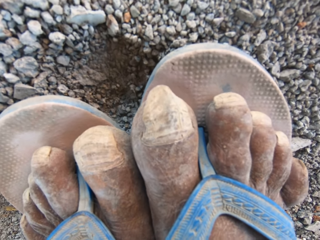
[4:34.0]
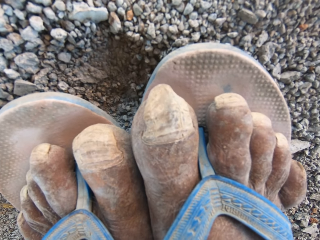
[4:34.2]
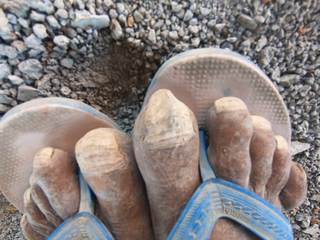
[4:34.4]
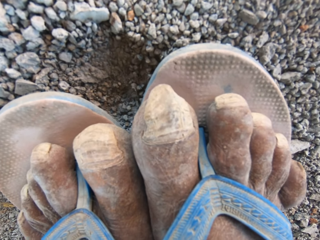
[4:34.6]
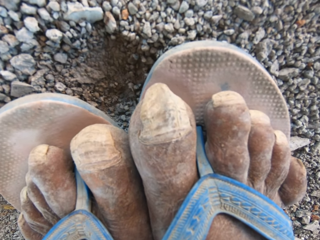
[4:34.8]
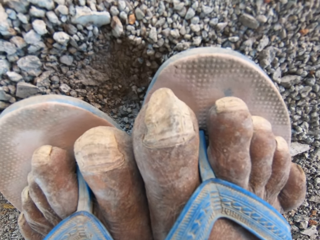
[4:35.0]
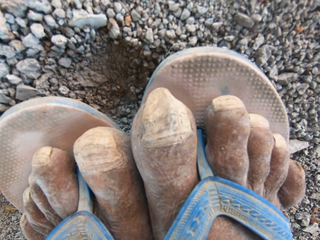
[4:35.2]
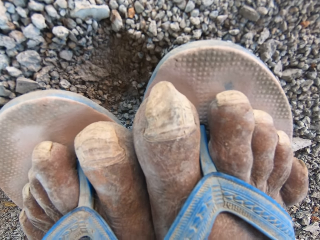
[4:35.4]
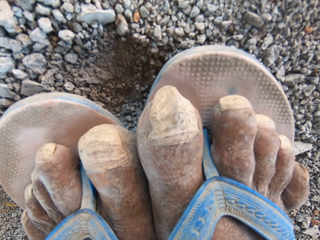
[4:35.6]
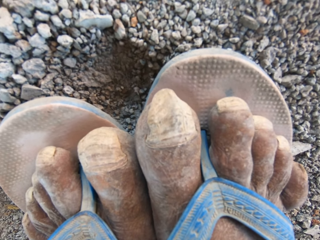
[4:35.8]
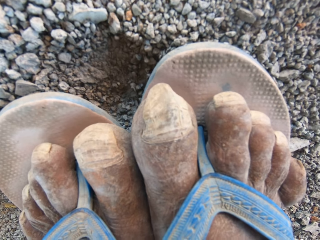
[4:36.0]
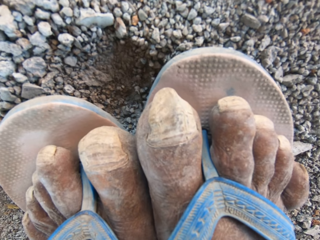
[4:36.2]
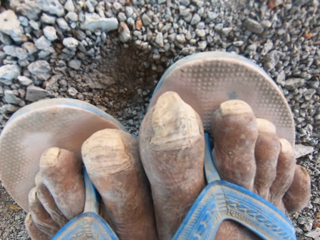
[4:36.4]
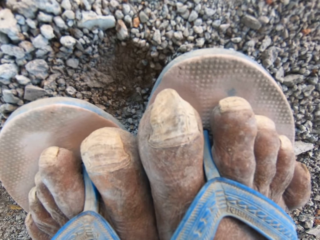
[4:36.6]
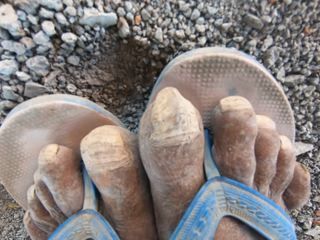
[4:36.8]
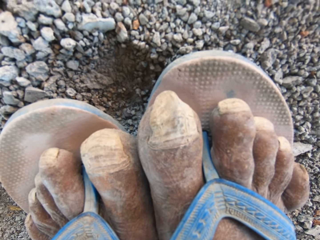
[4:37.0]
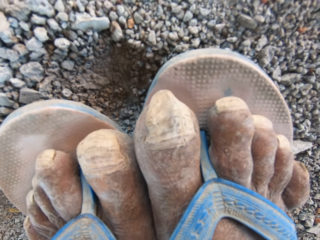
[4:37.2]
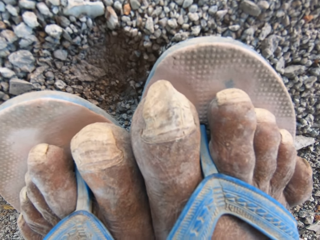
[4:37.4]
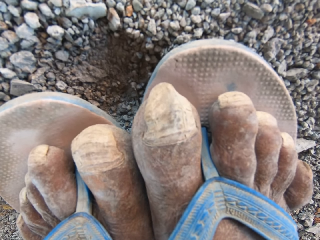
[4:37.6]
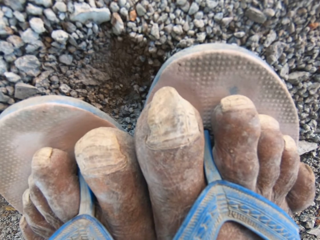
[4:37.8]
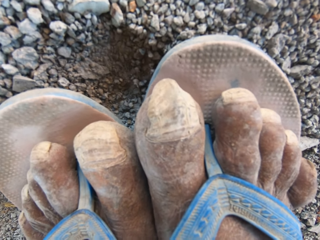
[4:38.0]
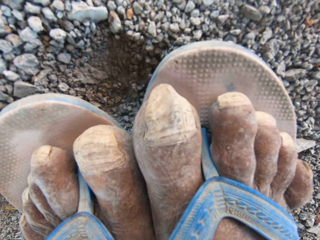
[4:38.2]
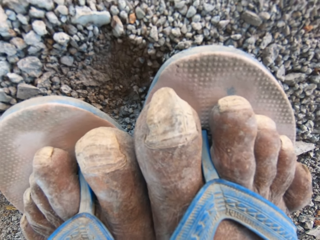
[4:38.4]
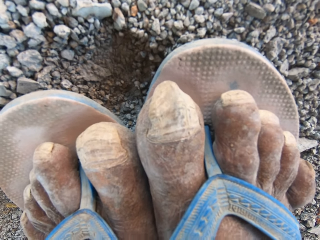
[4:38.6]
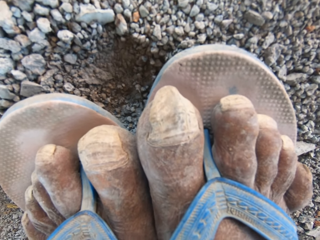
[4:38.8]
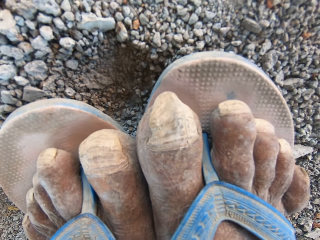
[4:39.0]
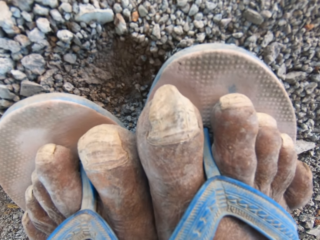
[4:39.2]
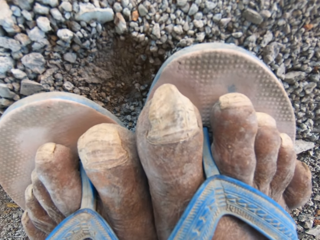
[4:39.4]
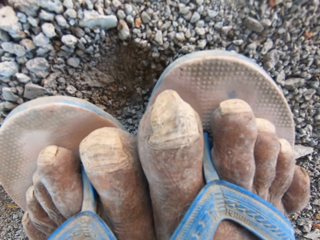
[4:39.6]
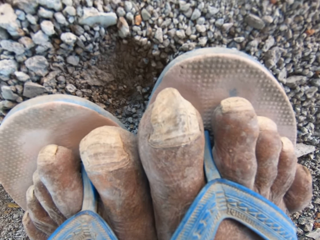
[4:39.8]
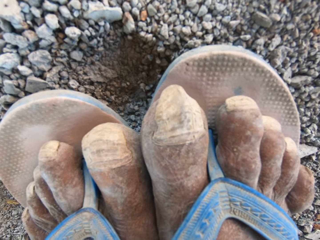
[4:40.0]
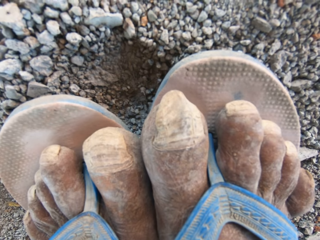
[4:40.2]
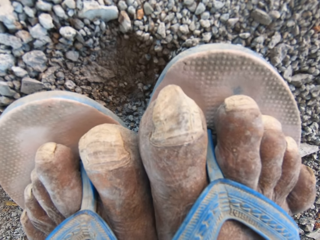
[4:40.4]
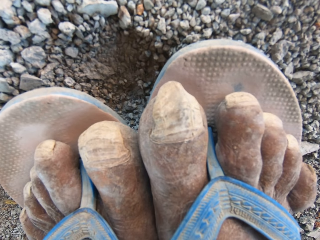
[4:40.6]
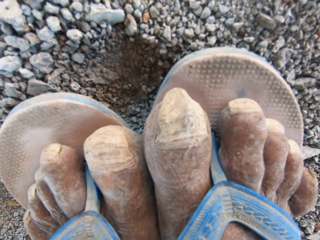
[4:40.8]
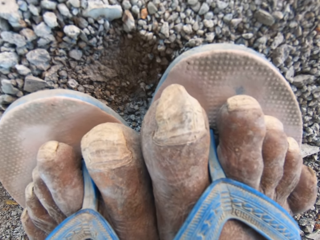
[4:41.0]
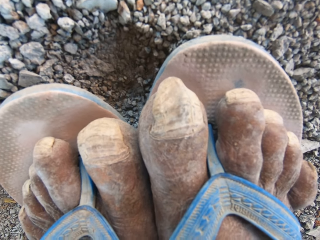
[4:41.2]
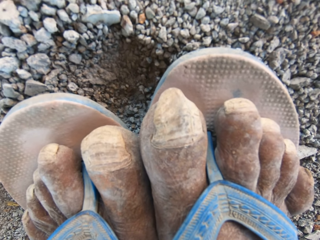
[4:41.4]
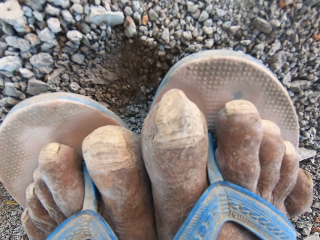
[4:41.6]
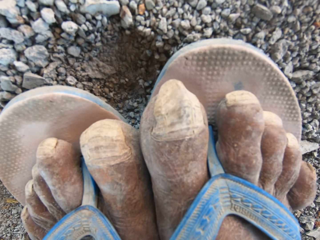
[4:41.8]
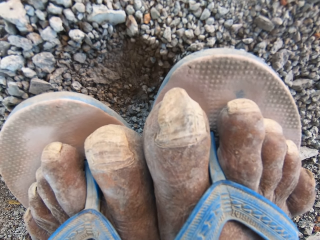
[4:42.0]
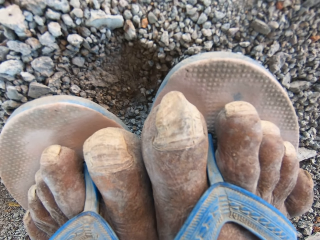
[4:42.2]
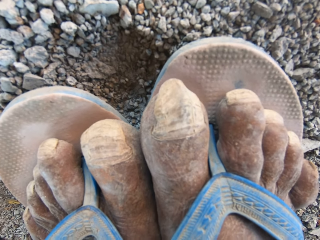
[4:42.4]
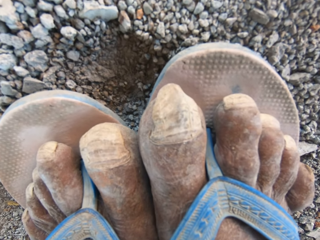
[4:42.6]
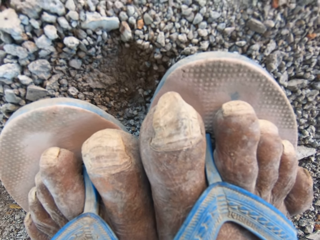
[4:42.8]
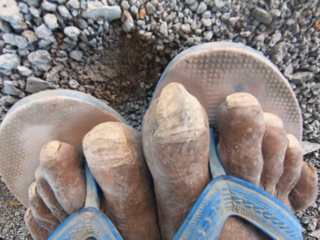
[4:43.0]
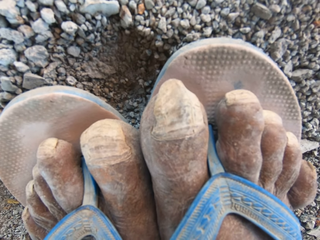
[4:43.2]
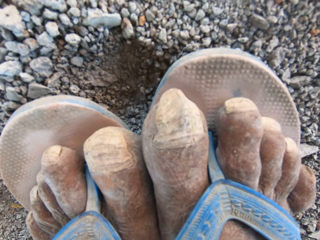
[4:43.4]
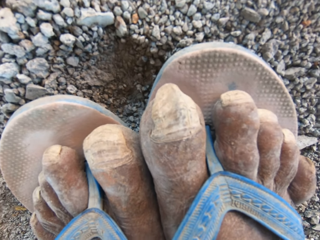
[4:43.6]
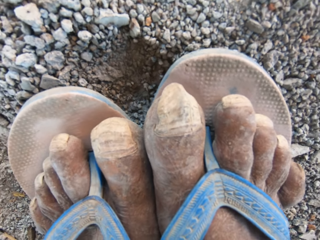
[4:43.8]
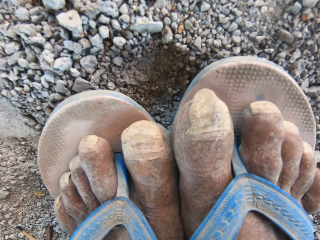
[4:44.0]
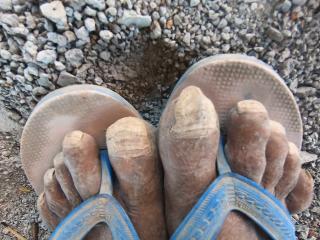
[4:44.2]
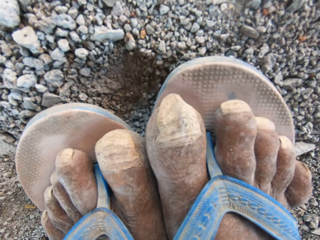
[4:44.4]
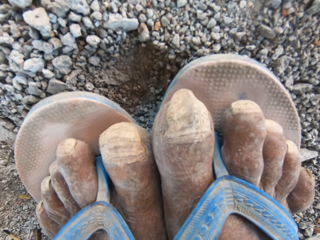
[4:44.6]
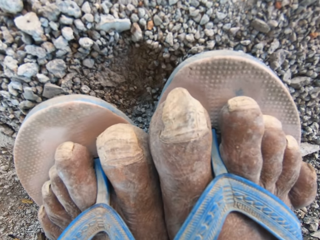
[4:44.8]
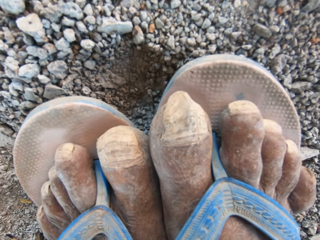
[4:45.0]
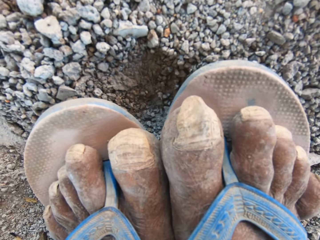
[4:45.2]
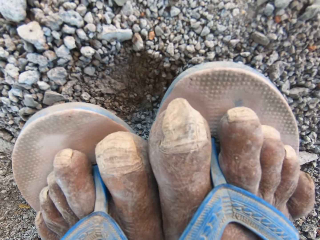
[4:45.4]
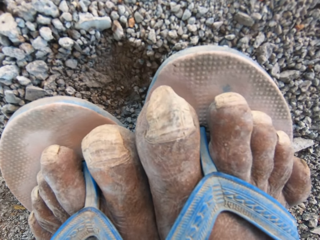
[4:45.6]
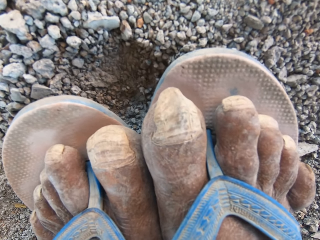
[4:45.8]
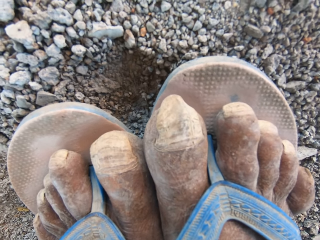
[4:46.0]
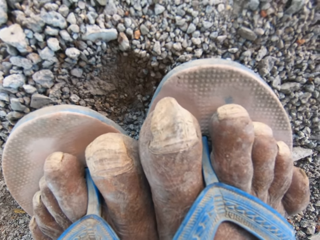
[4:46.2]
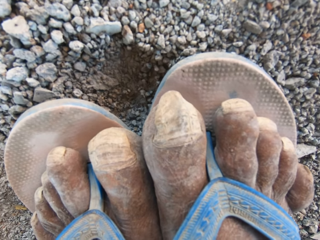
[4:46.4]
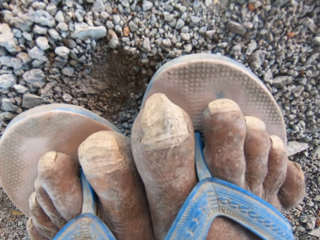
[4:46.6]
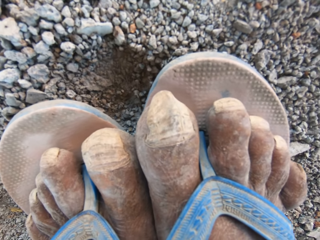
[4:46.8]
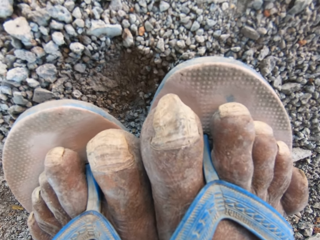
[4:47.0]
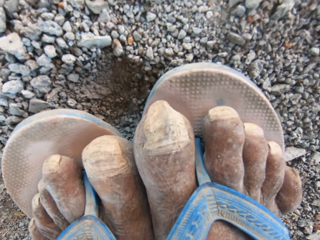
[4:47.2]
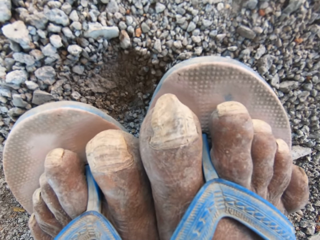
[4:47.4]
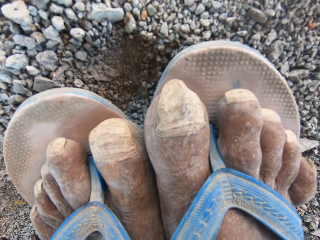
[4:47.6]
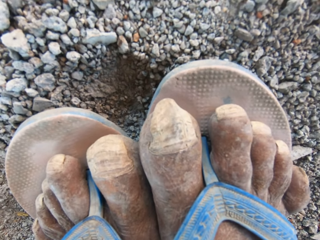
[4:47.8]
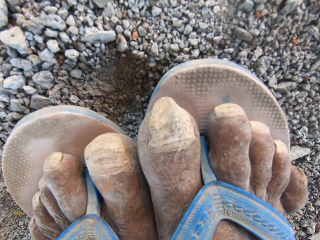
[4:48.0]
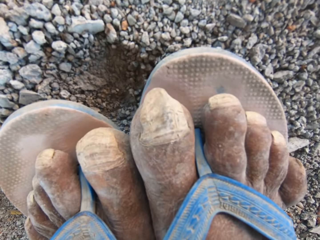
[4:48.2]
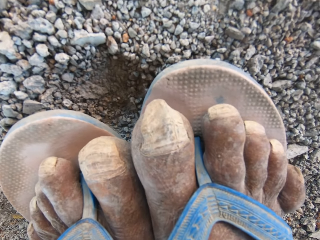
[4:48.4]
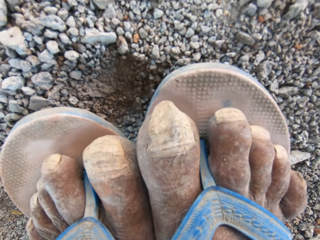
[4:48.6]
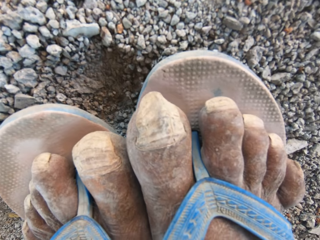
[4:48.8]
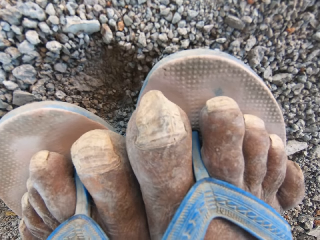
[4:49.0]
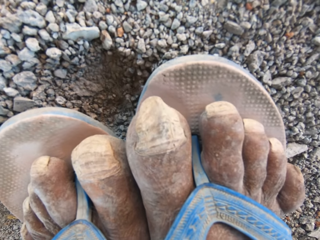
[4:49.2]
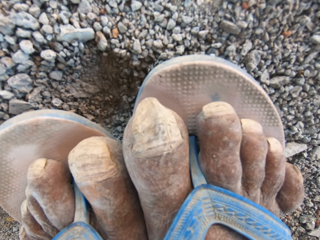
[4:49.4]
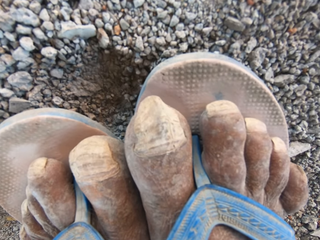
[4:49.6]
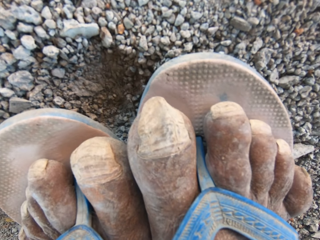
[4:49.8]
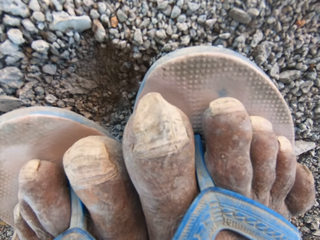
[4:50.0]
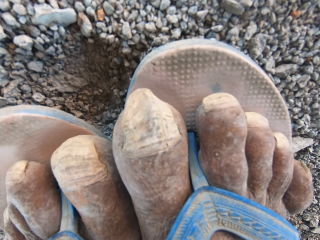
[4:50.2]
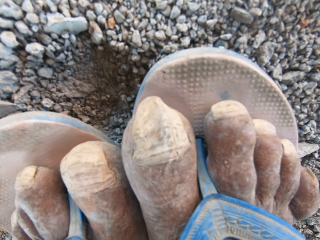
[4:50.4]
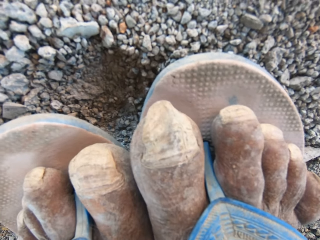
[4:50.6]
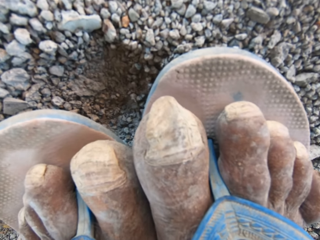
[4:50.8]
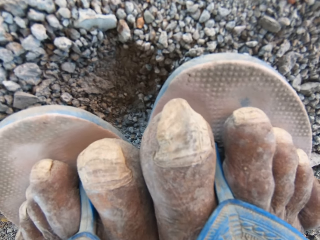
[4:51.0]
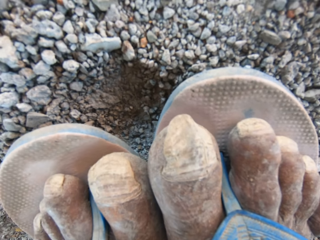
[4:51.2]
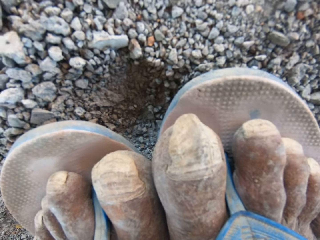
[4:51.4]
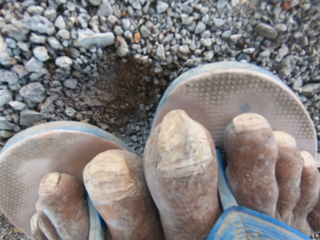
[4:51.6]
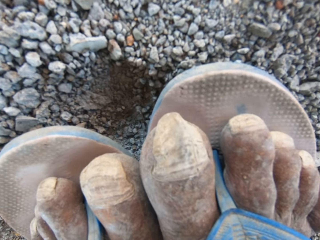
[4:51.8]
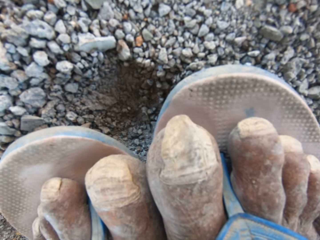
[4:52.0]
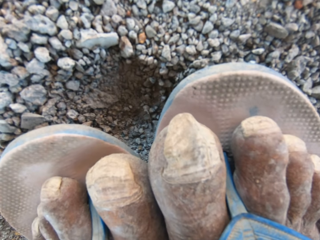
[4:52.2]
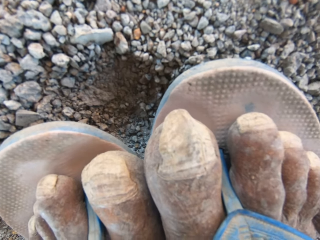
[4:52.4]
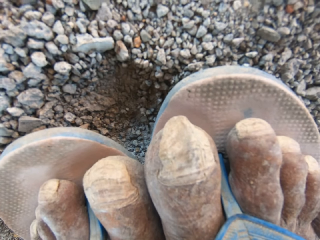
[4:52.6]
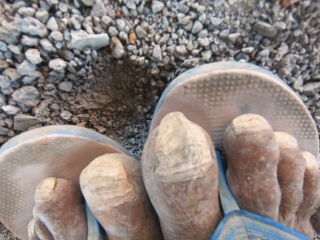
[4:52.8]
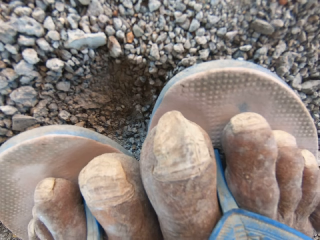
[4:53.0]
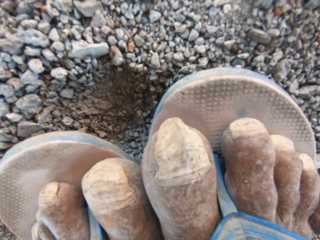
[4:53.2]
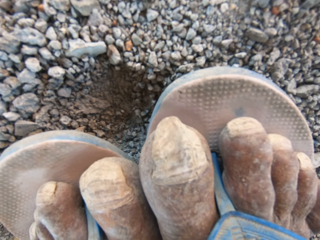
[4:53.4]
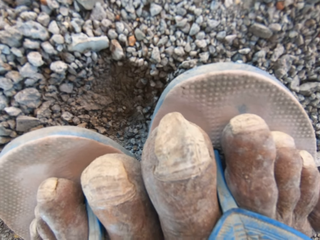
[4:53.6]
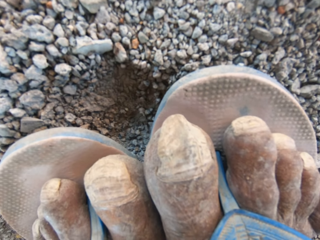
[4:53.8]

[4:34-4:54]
The camera wearer talks. A person talks to the camera wearer. The camera wearer looks on the ground.
